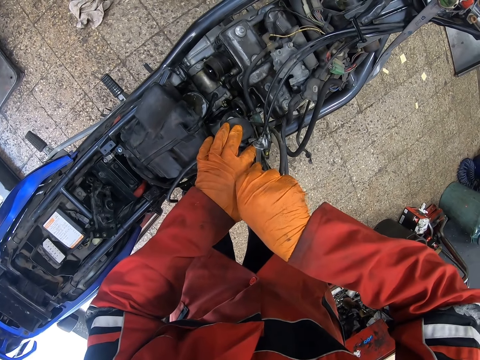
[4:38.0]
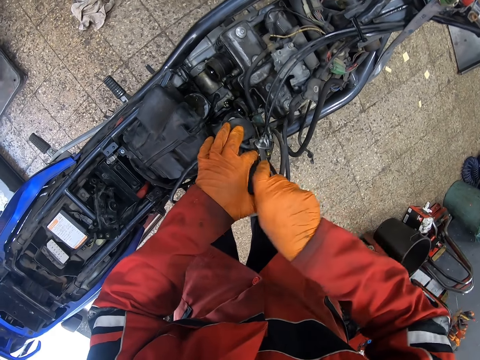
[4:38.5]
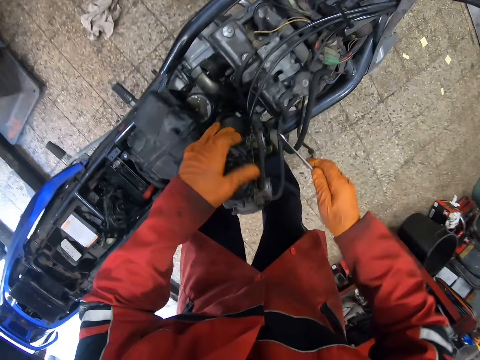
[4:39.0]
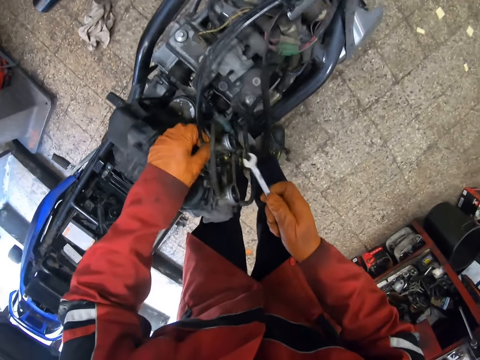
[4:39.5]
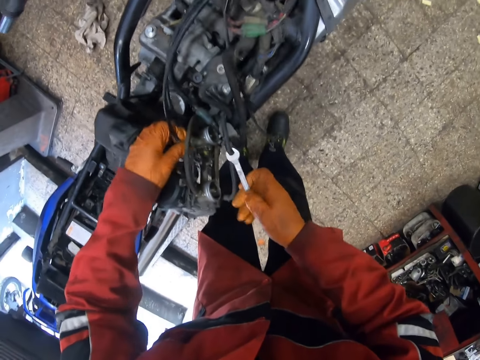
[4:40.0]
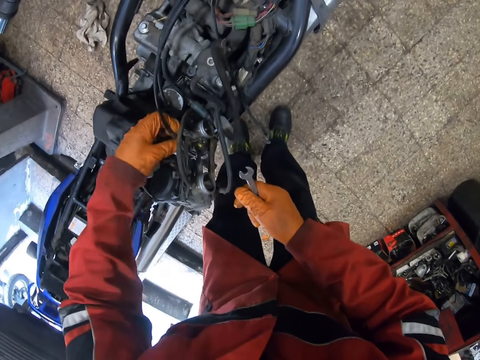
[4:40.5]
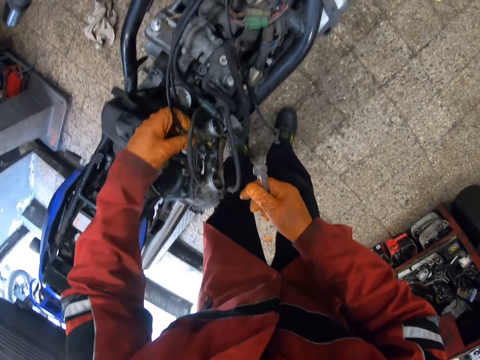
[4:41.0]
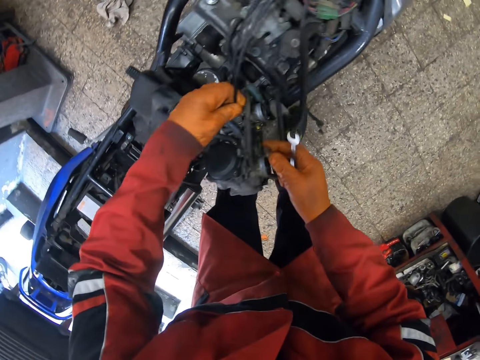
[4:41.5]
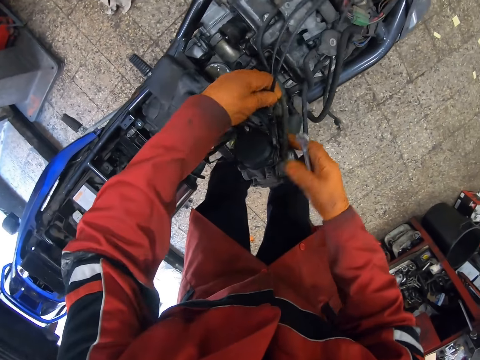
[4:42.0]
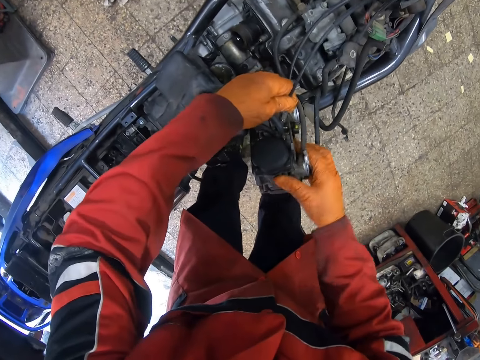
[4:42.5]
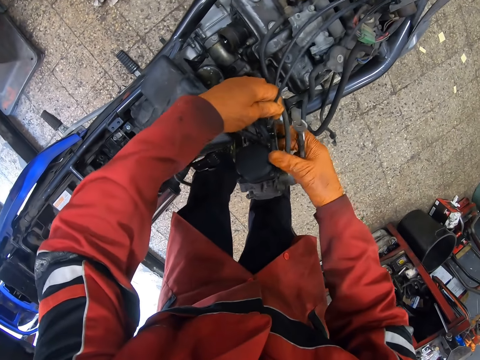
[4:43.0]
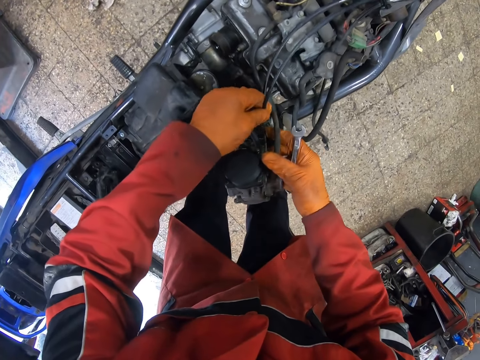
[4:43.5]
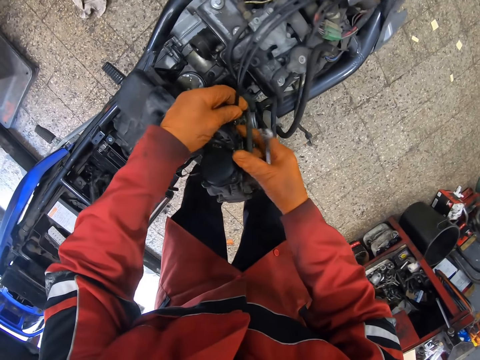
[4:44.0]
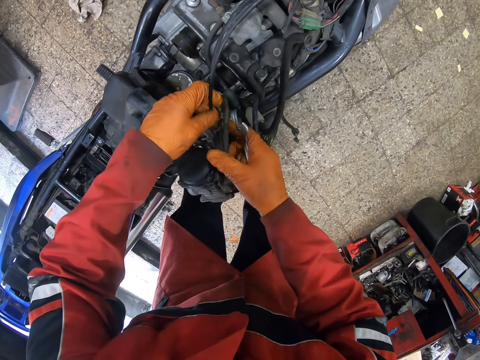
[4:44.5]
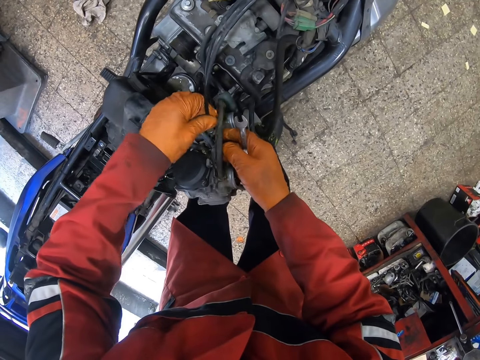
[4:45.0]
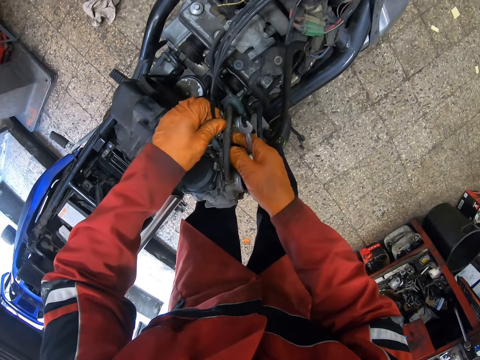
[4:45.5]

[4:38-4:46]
The camera wearer turns the cable on a motorbike. They untighten the cable.

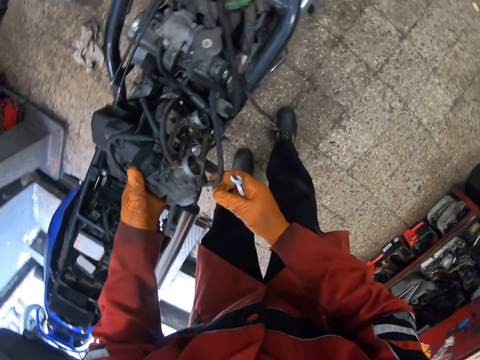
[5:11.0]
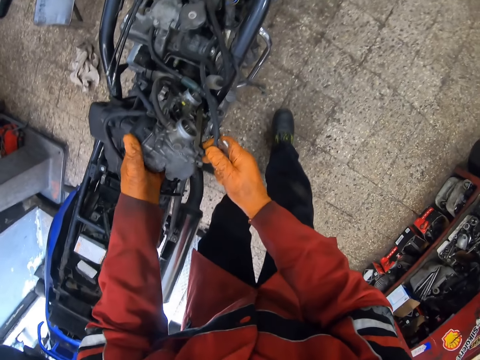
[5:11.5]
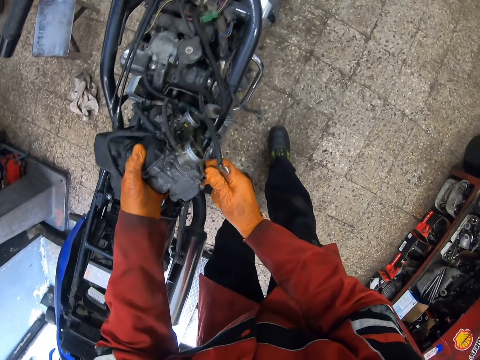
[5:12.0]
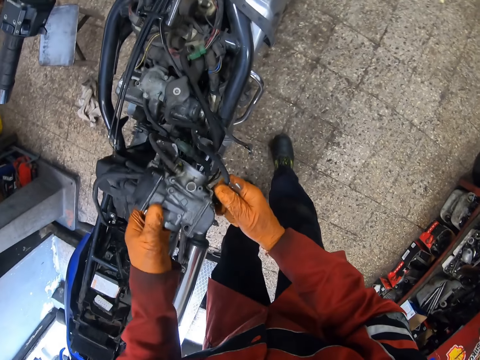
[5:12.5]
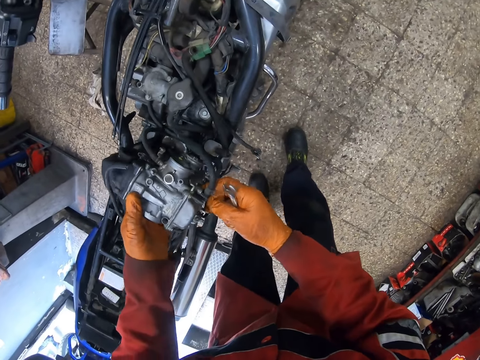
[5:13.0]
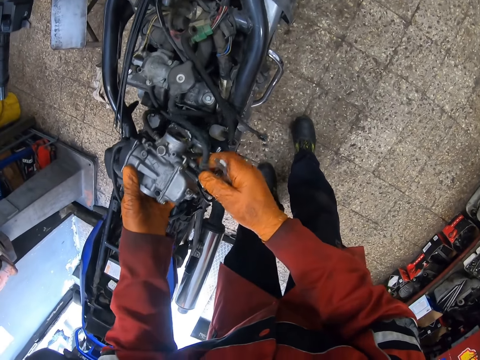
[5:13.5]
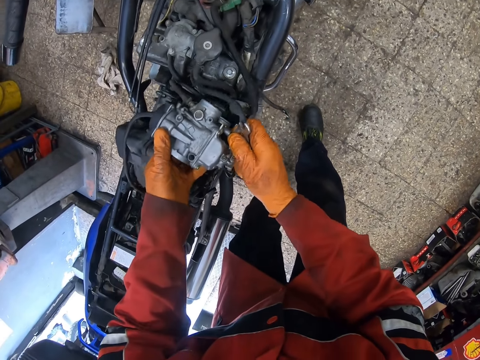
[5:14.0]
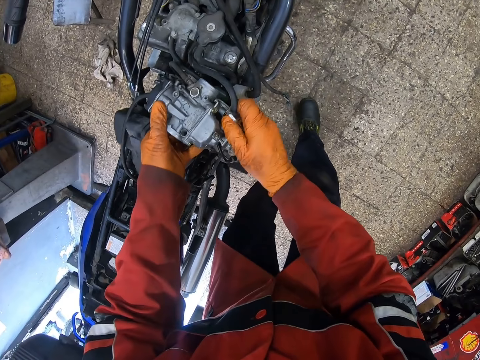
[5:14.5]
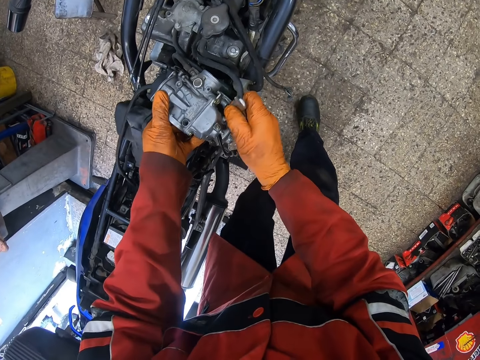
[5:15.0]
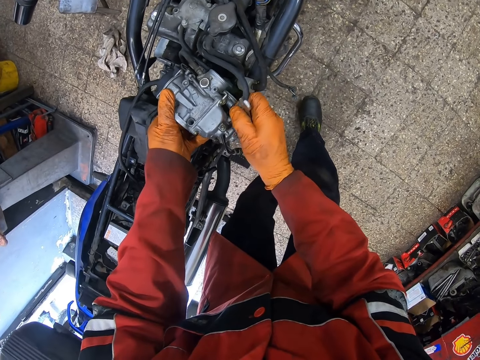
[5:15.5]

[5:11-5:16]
The camera wearer holds something. They loosen the cables.

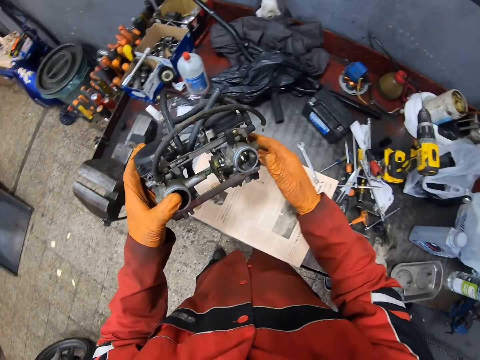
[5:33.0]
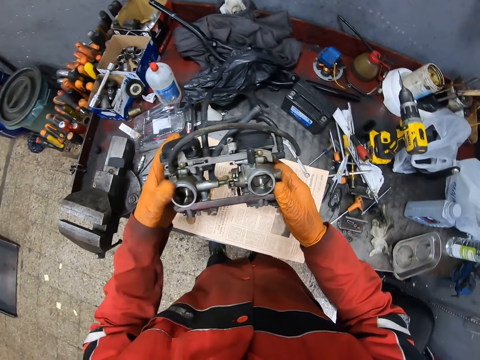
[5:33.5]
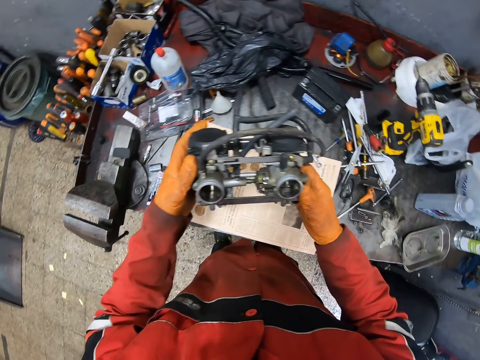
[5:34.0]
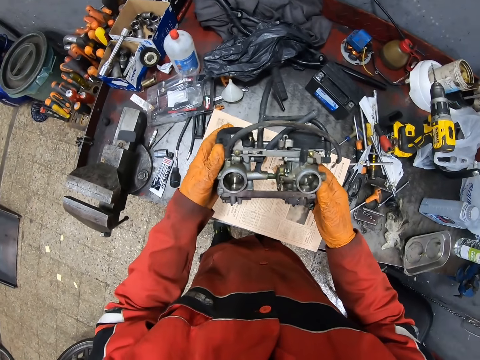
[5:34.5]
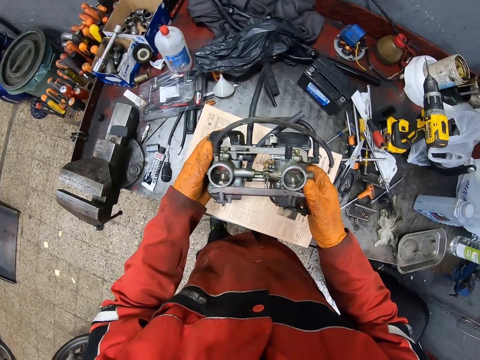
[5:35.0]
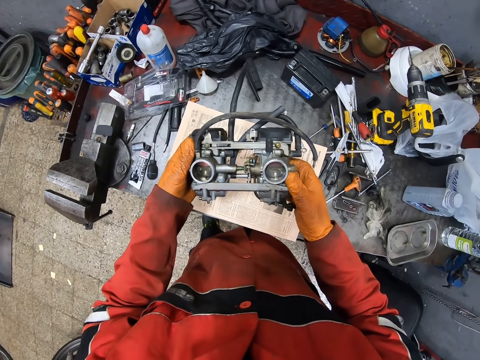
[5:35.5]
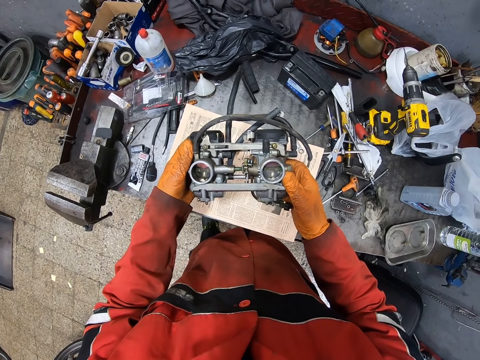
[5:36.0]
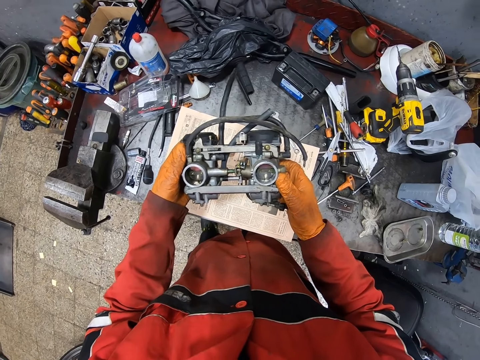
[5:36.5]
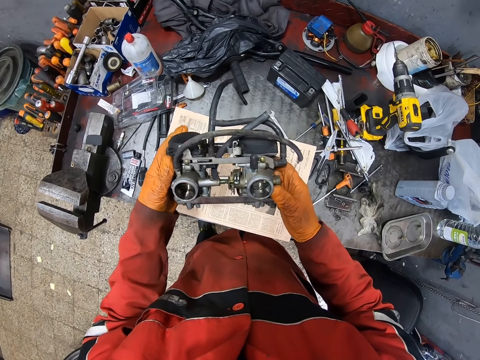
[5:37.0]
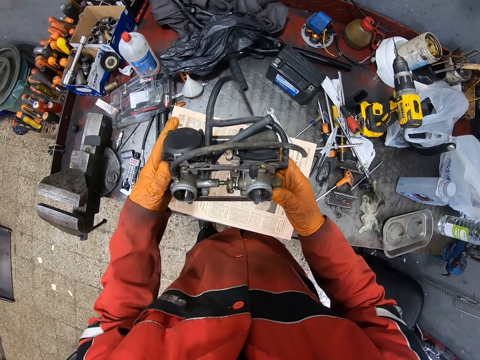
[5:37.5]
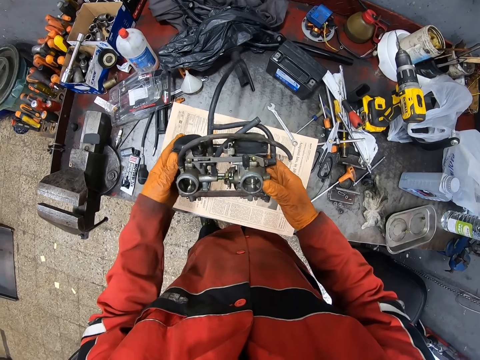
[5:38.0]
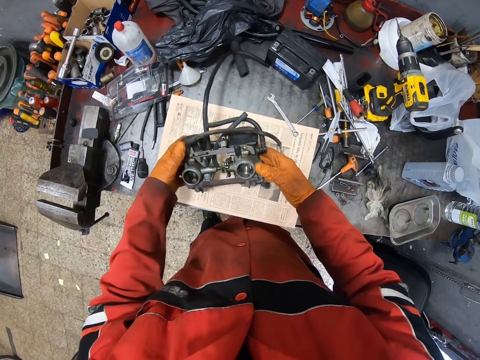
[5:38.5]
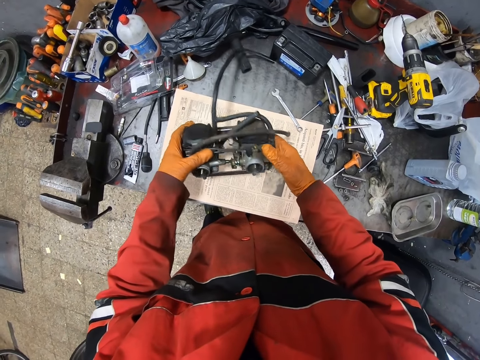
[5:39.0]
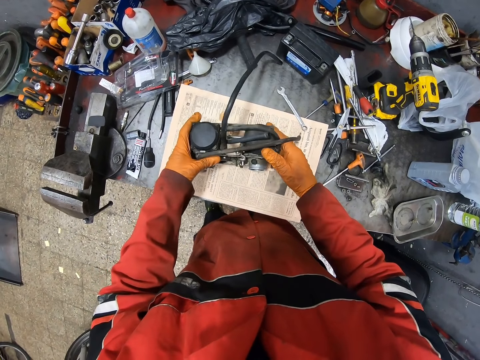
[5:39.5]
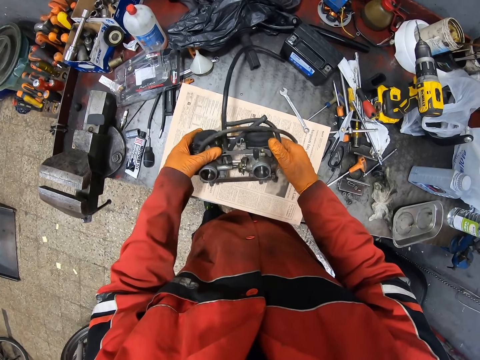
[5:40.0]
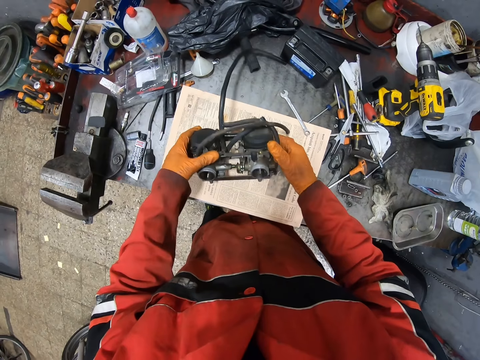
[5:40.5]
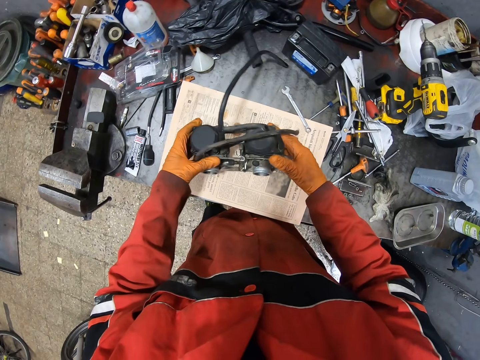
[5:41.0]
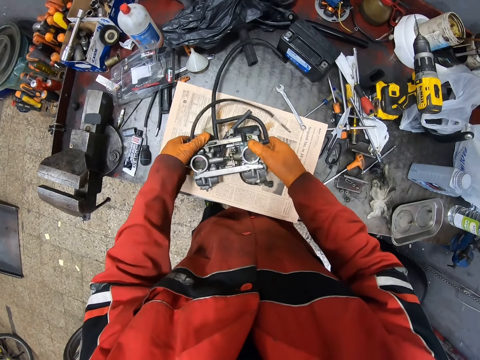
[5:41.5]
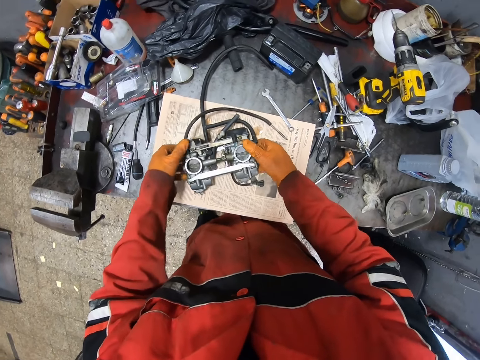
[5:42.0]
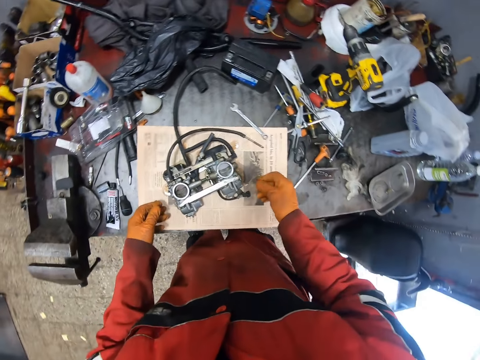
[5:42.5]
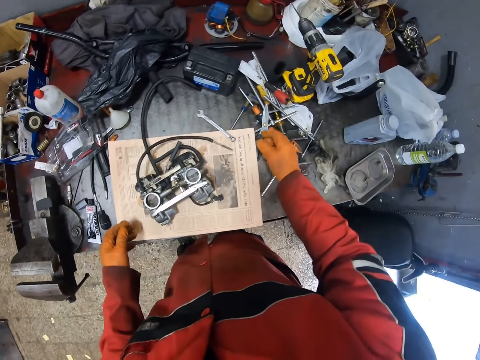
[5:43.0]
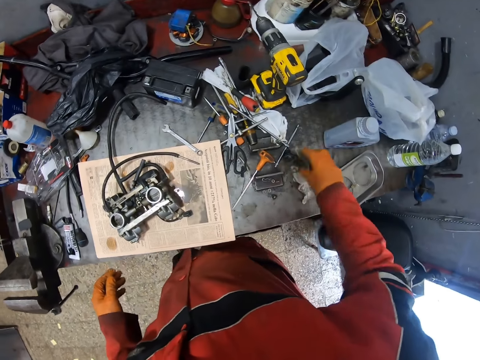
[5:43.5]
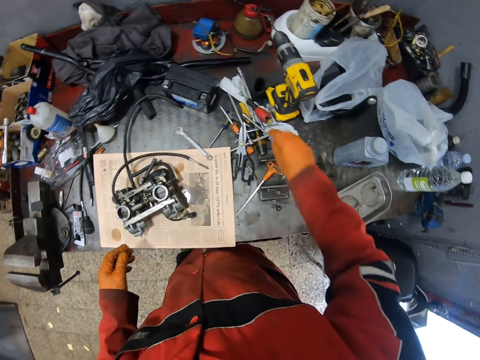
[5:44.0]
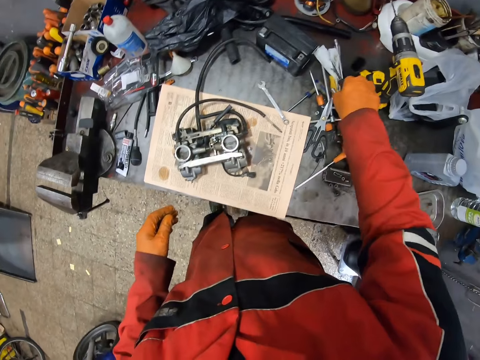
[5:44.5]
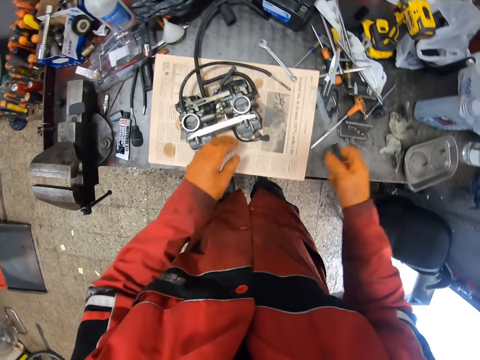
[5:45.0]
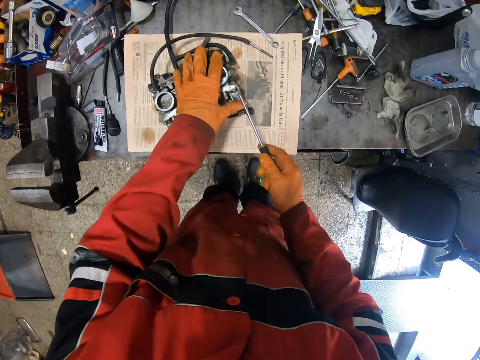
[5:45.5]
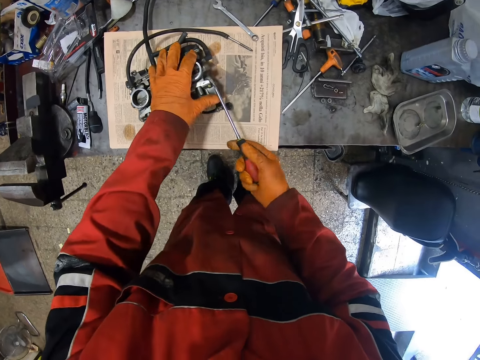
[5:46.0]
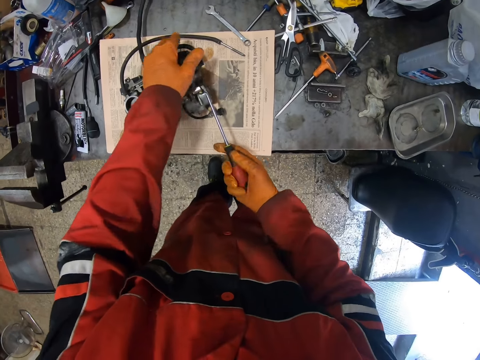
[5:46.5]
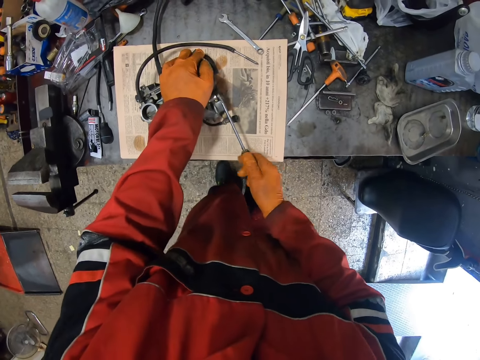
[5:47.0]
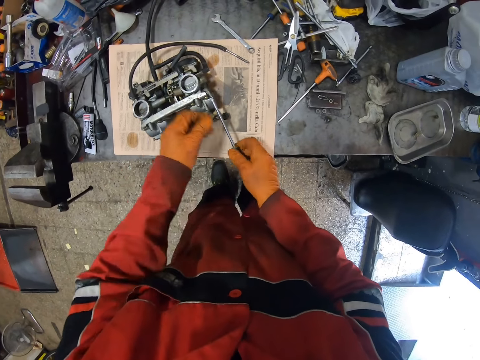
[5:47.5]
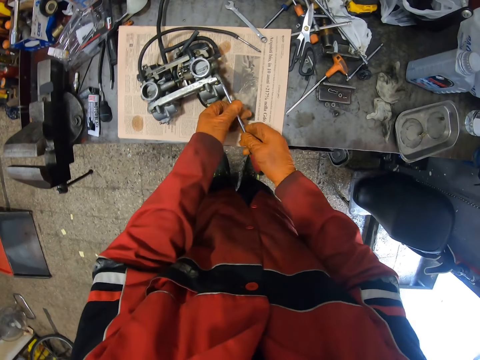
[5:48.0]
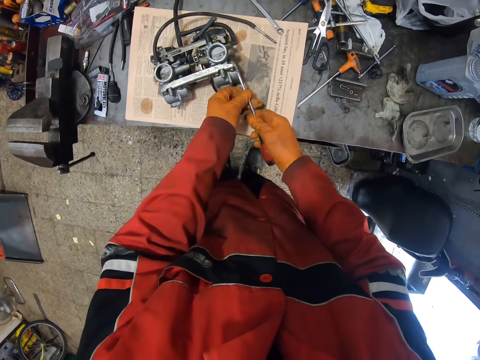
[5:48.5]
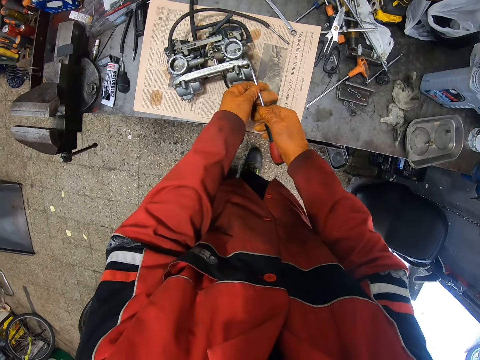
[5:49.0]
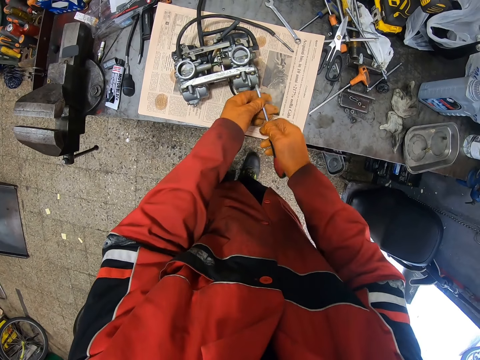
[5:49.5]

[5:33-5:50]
The camera wearer puts the spanner away. He holds something. He turns something. He drops the scooter engine on the table with both gloved hands. He picks up a screwdriver from the table with his gloved right hand. He loosens the bolts in the engine on the table with the screwdriver in his gloved hands.
